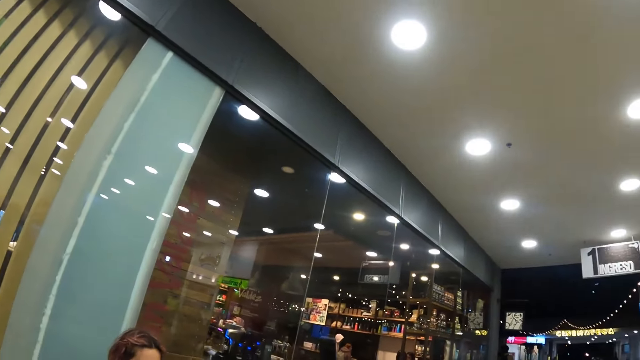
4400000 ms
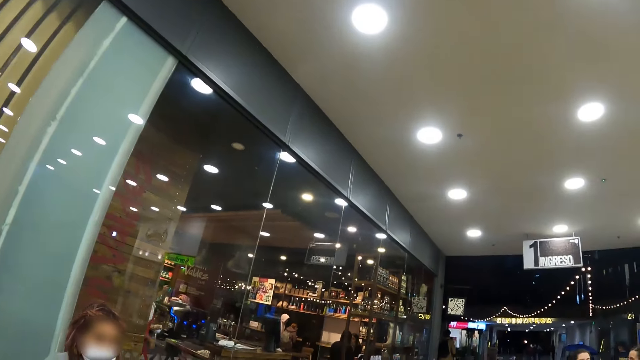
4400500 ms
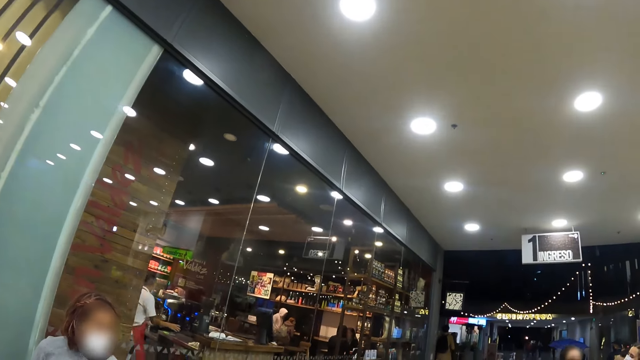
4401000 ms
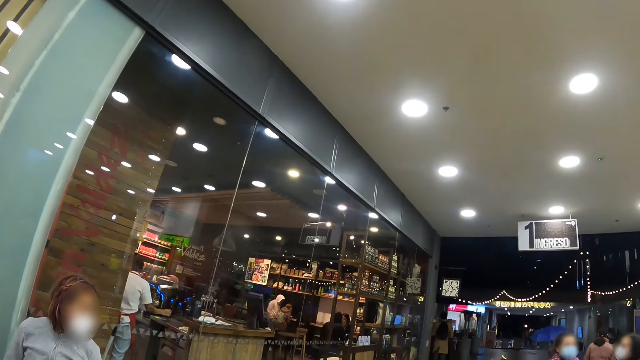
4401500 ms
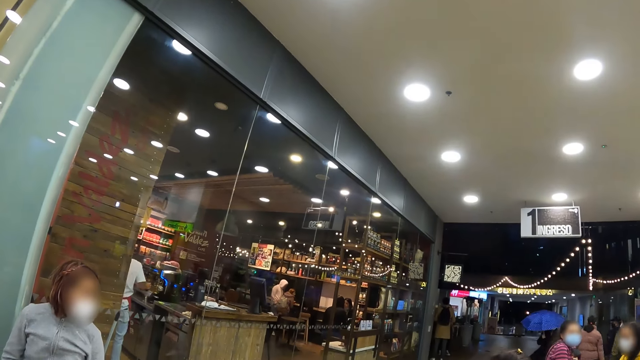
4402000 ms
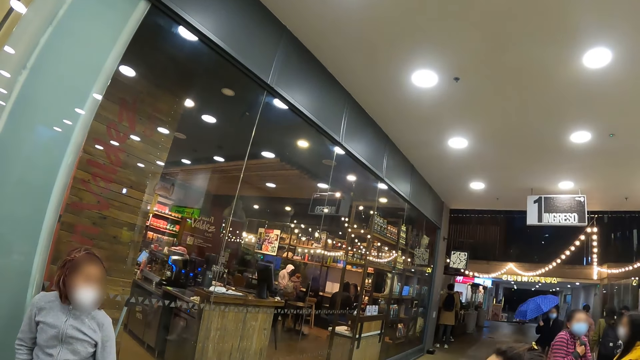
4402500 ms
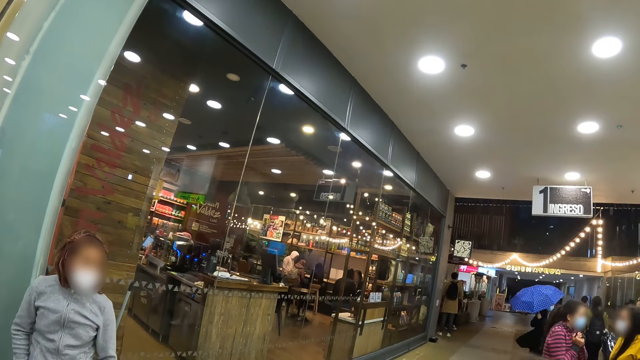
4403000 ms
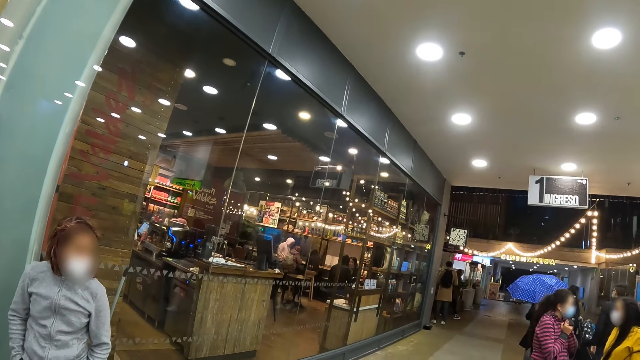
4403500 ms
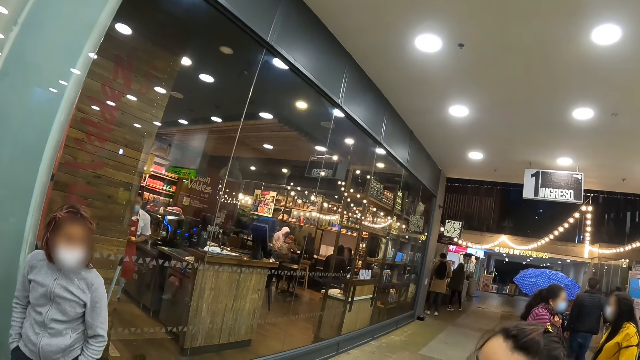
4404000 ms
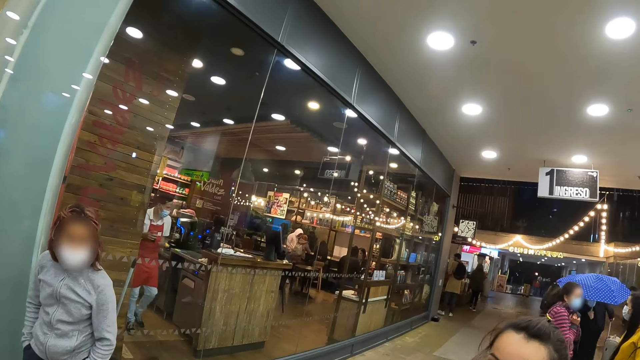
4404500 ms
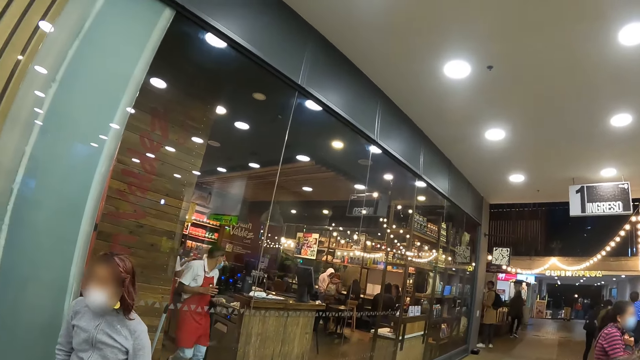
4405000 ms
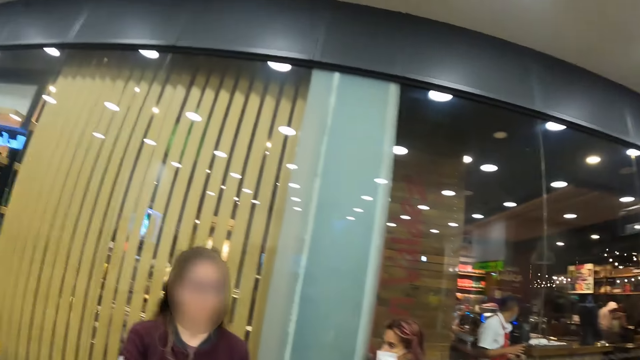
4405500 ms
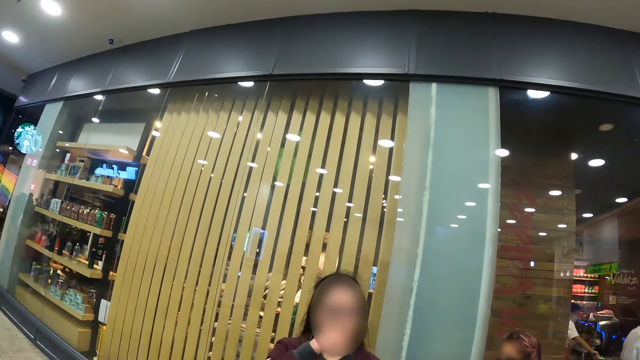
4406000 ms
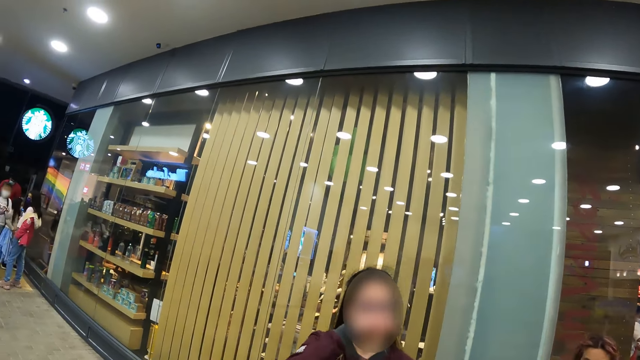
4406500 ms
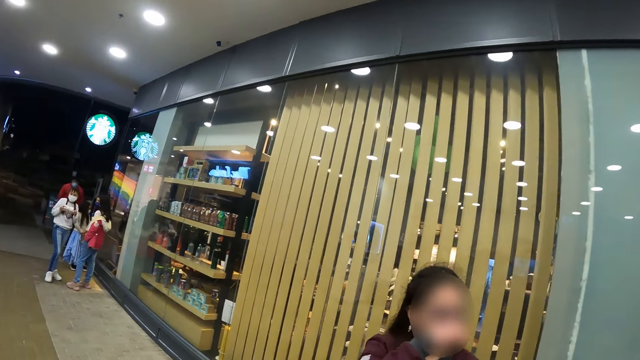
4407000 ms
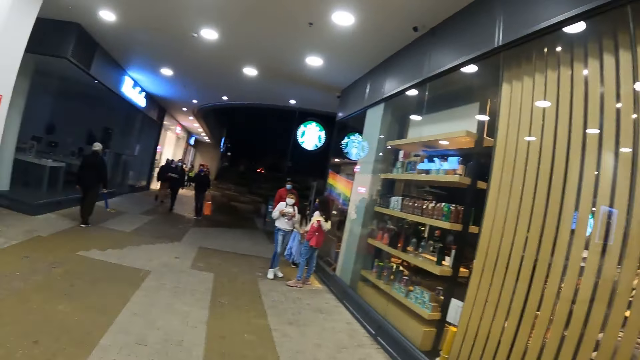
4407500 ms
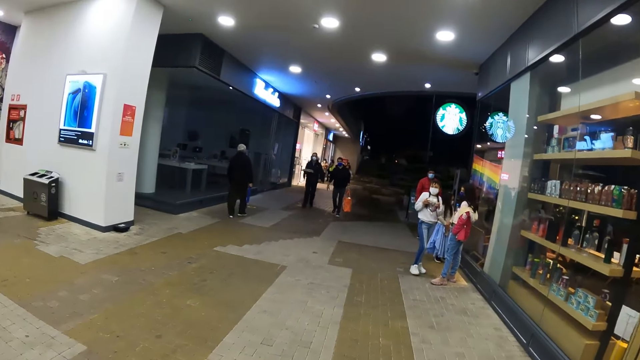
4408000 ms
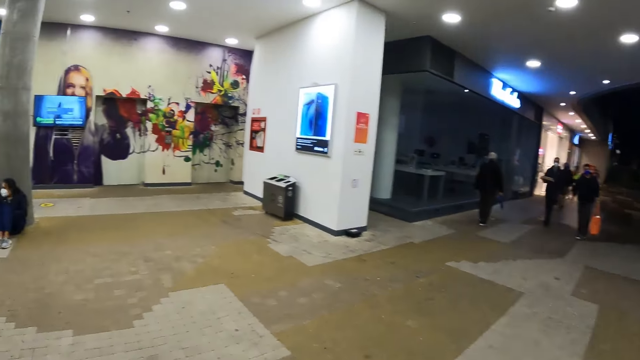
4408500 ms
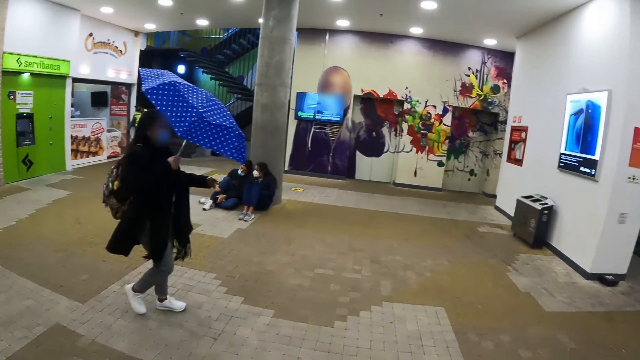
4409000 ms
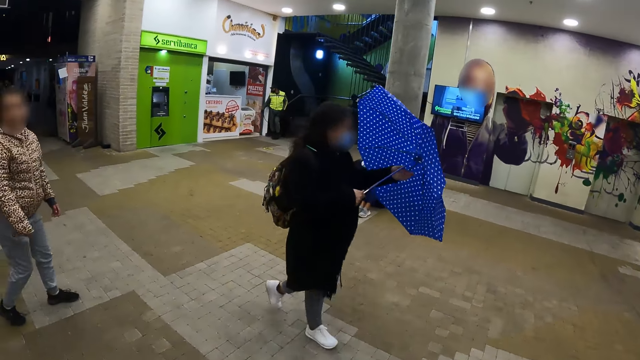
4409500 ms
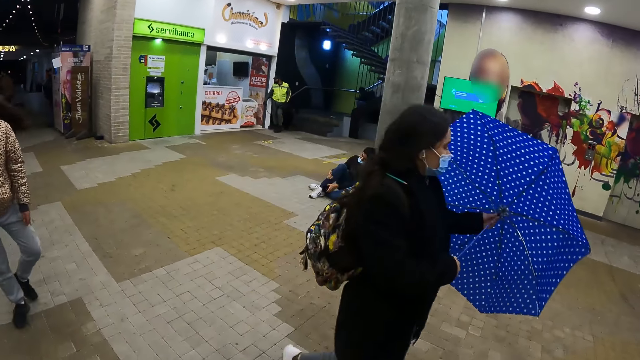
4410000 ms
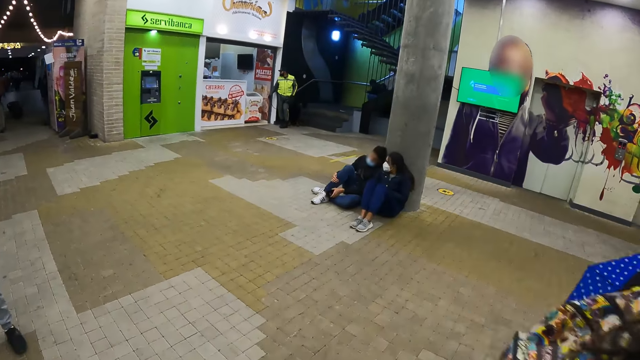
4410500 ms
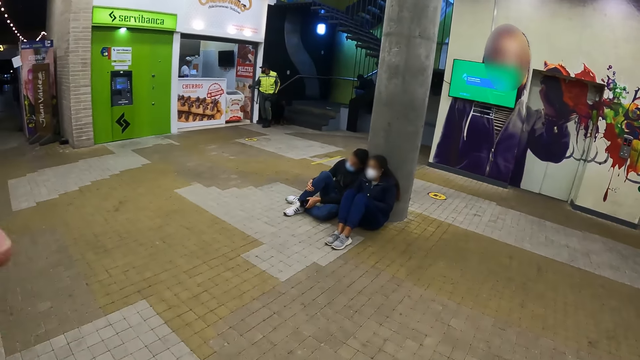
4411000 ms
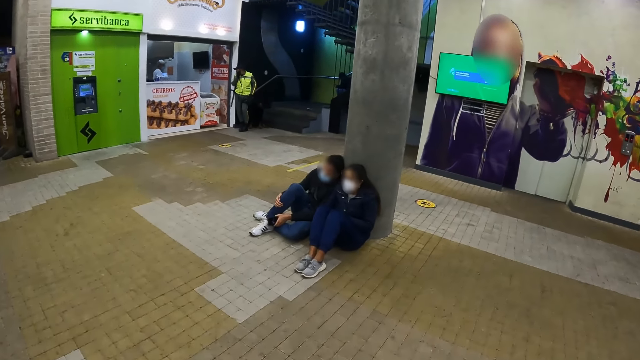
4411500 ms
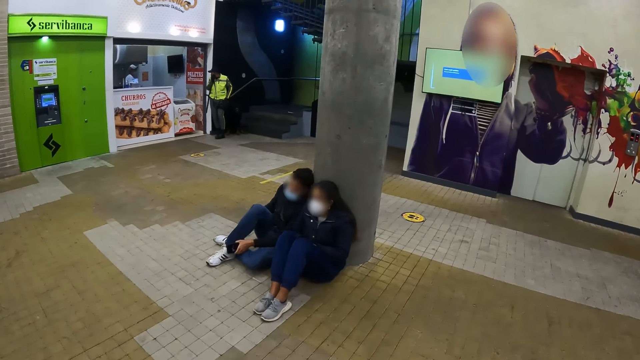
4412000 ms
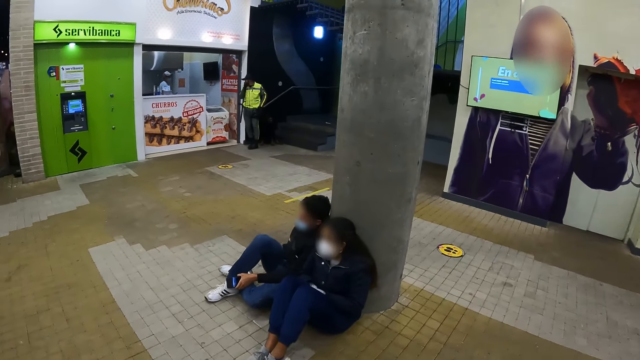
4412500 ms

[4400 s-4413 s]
The camera wearer looks around. They walk across the building.

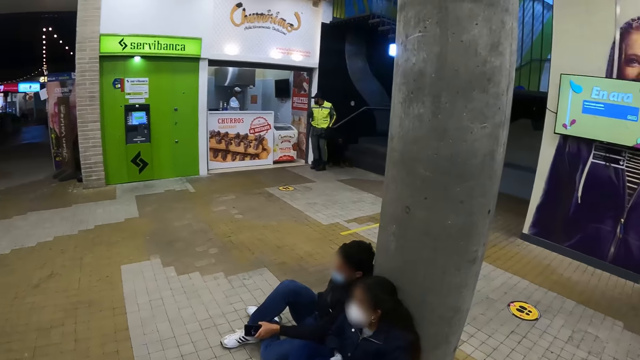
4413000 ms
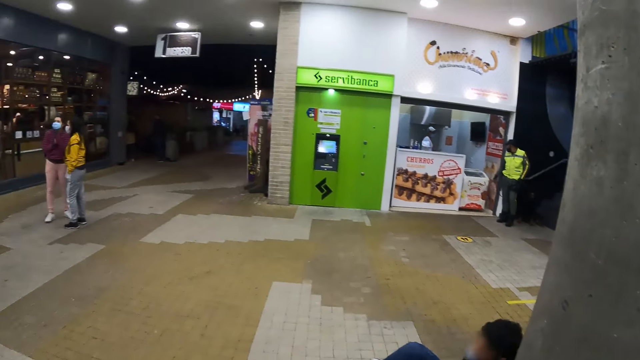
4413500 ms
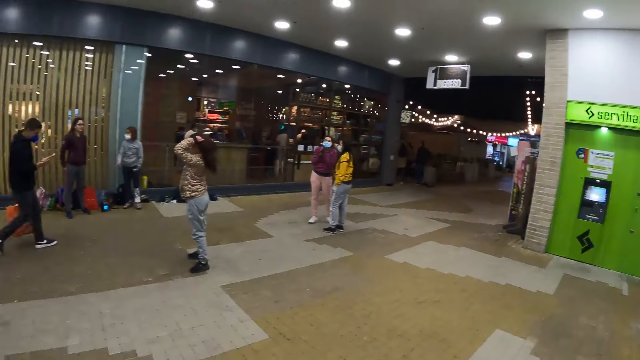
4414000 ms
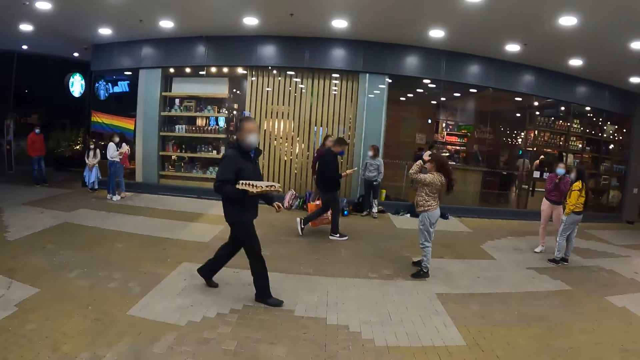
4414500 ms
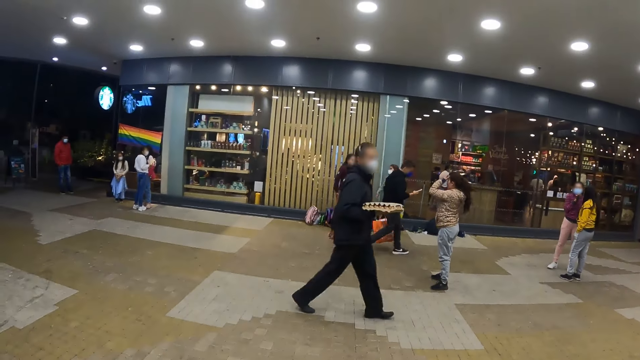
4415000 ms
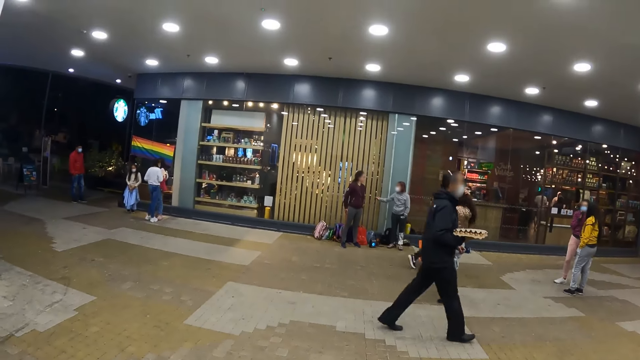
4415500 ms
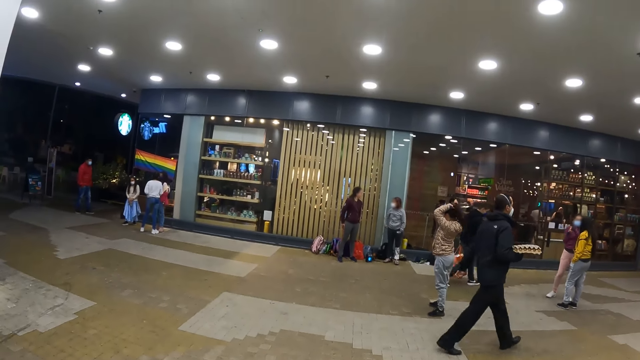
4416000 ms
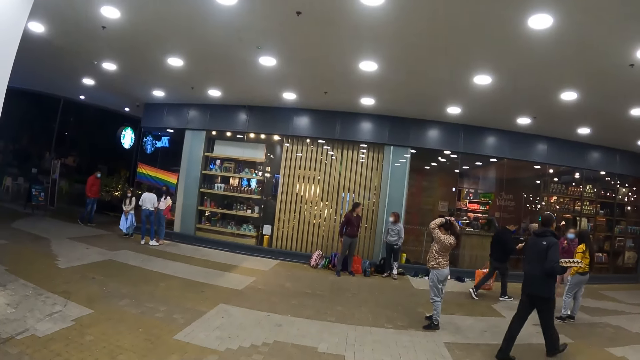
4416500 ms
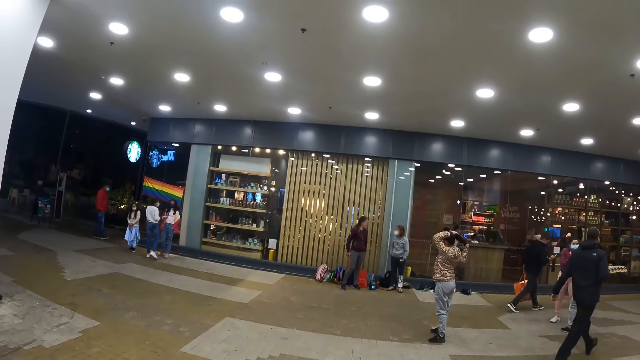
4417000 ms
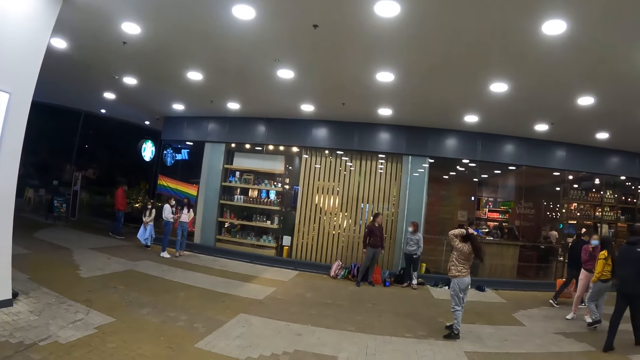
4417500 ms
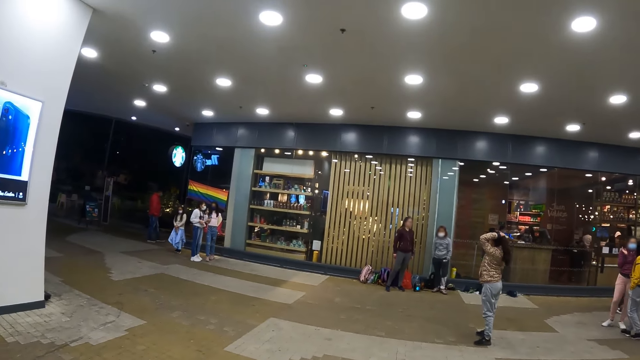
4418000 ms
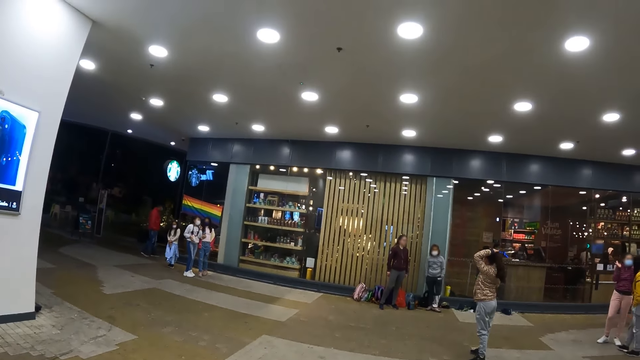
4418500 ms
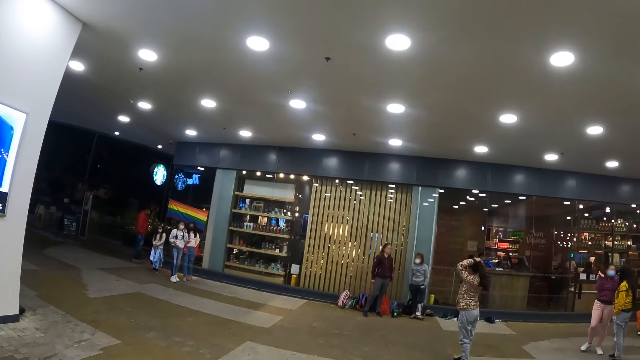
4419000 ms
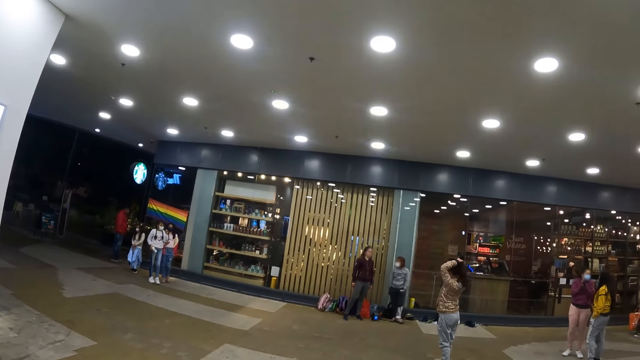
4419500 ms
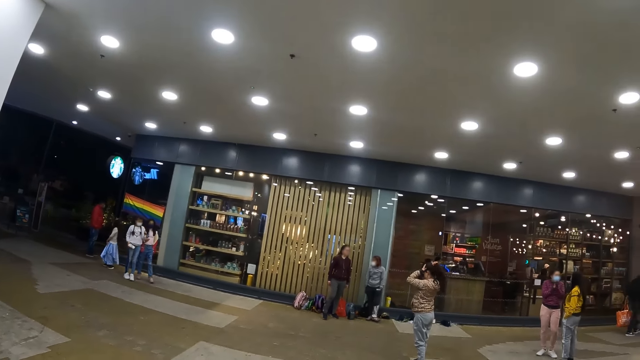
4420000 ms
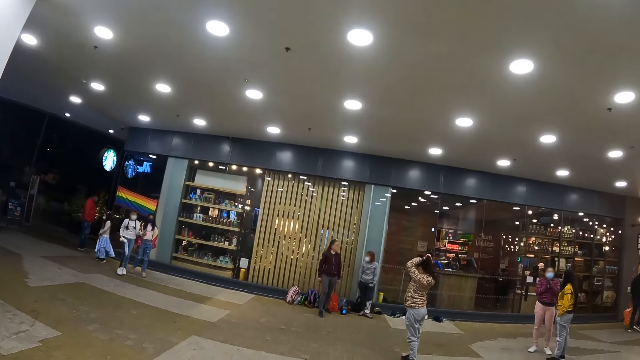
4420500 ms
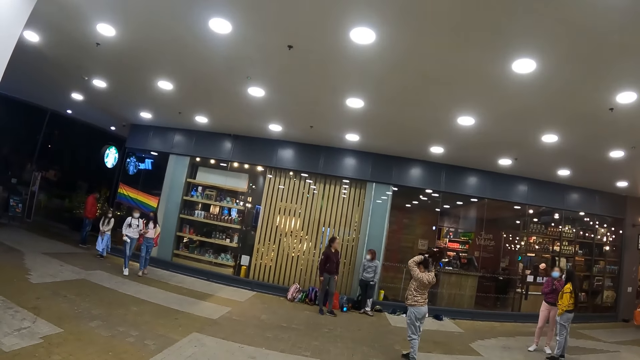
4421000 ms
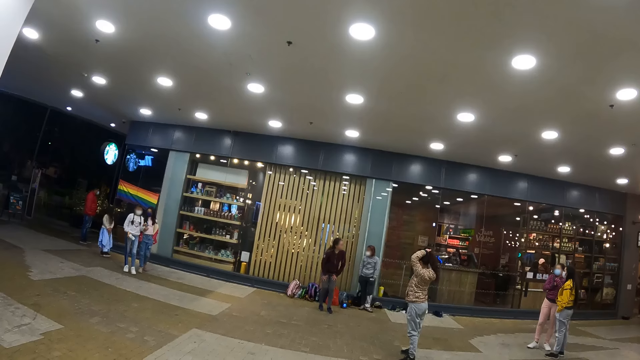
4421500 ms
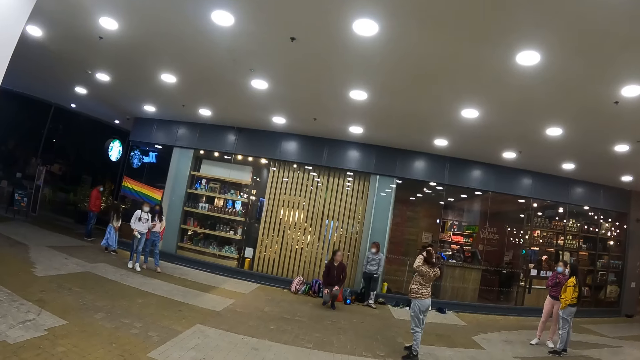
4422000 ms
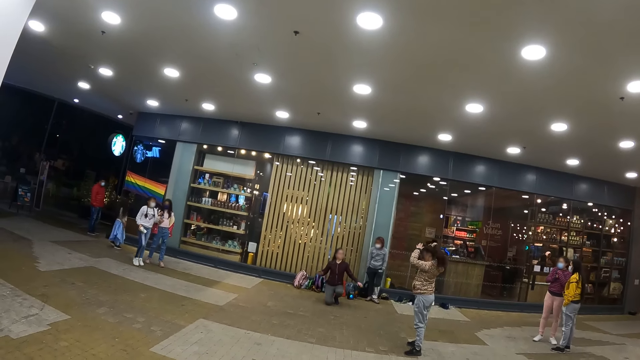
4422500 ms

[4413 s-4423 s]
A woman holds her hair. The camera wearer looks around the building. Another woman drops her hand. A third woman squats down.
